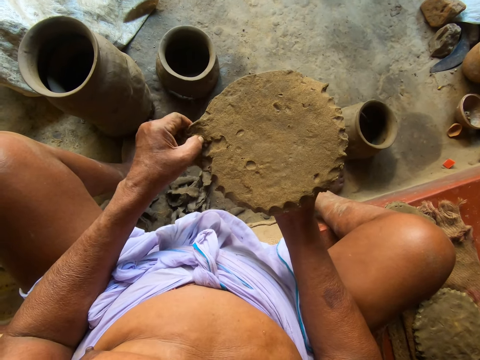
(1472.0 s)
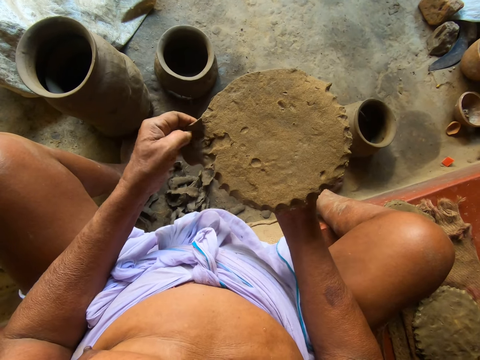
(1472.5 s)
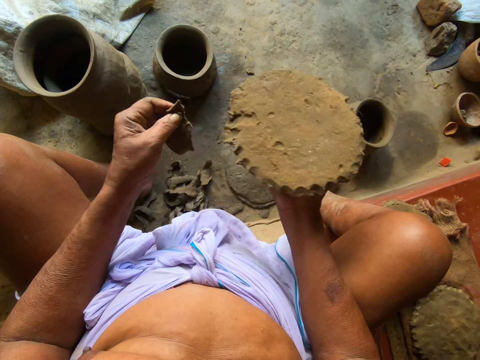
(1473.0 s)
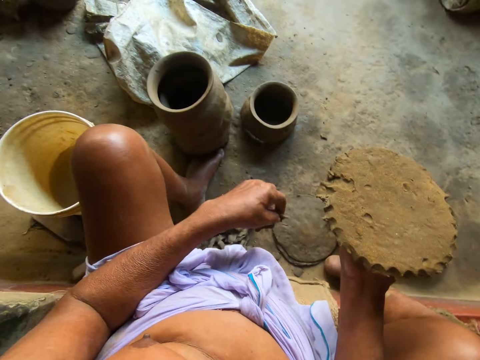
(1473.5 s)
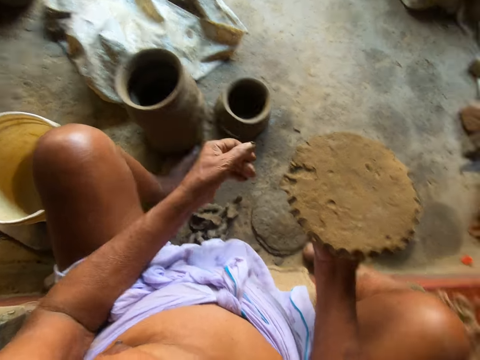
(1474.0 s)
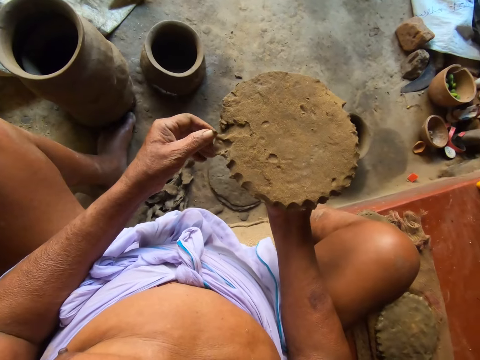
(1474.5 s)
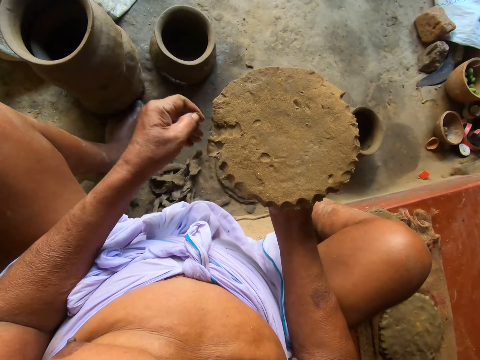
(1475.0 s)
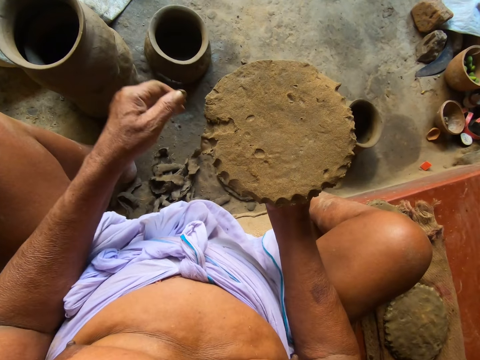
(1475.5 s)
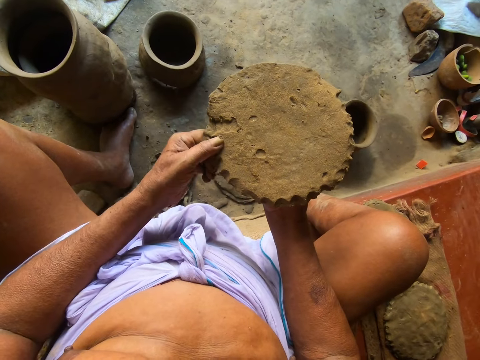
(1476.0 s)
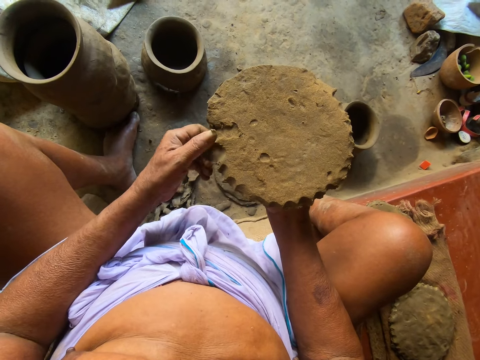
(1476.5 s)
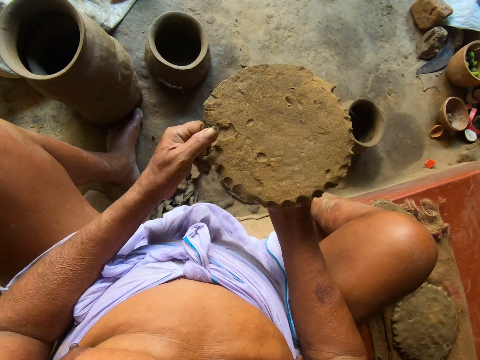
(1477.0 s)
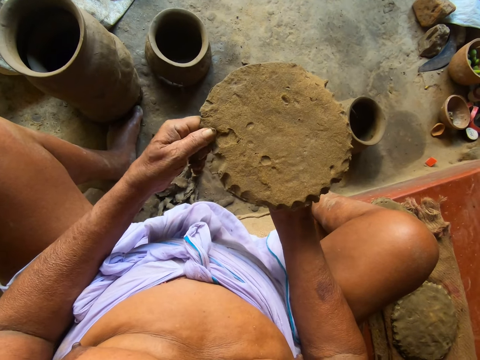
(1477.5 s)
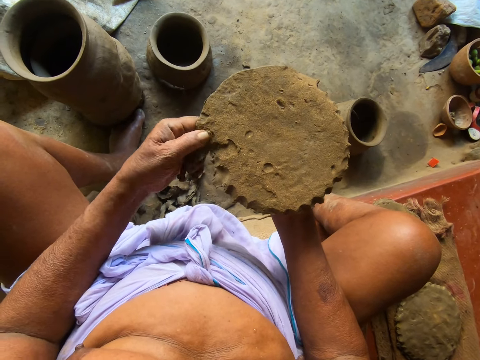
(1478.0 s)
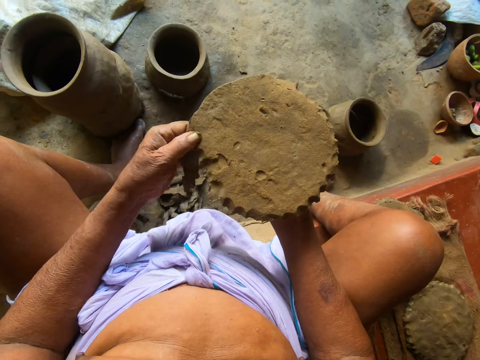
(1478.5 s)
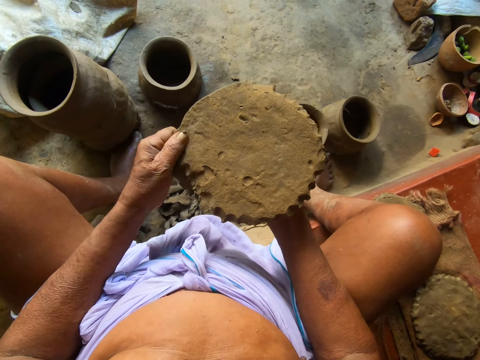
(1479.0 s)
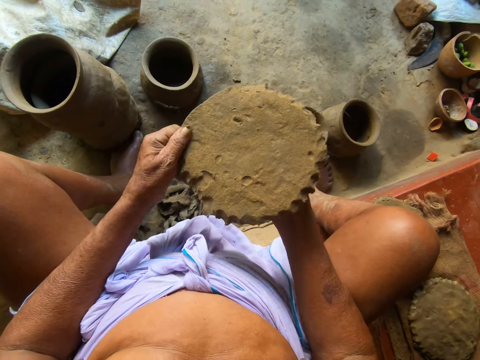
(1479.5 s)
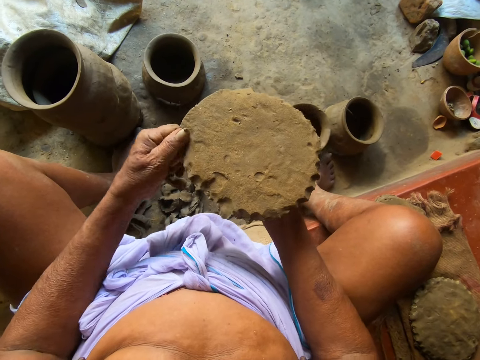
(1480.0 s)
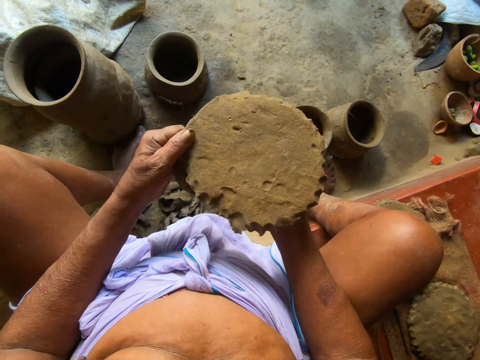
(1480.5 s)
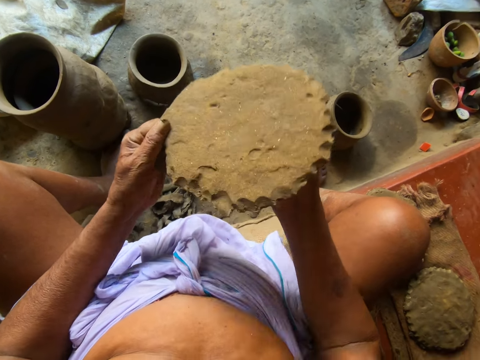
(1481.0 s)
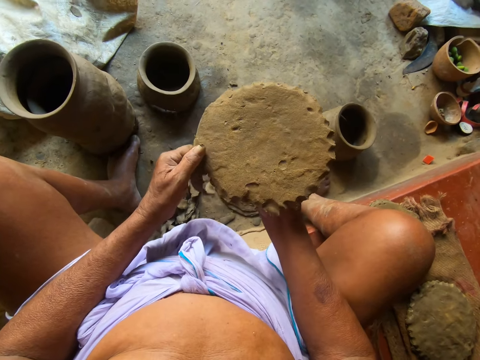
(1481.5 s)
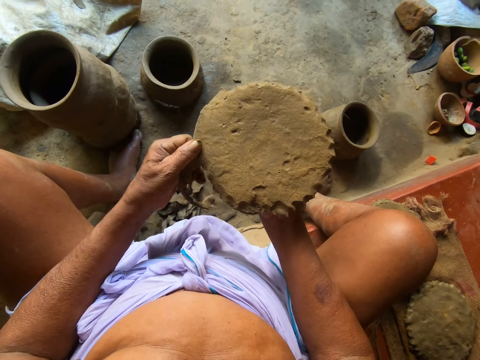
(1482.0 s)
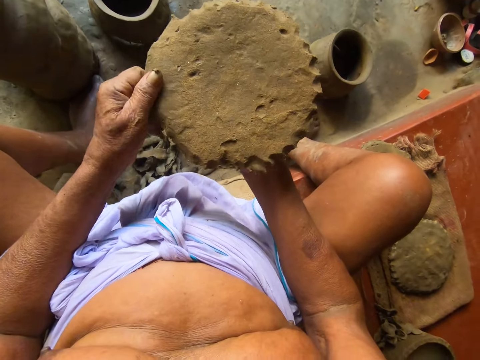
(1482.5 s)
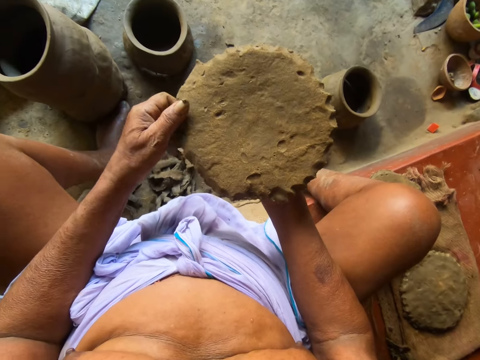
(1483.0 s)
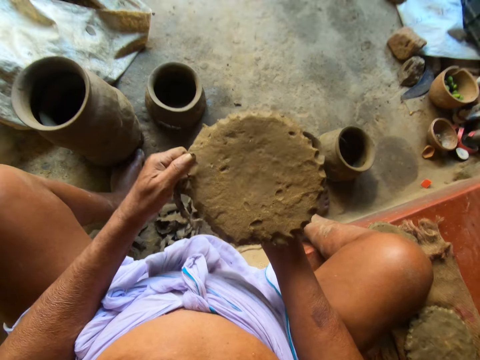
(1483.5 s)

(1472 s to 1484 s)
The camera wearer puts clay down. He pulls the clay and throws a clay particle. He dresses the clay pot foot in his right hand with his left hand. He cuts the clay.

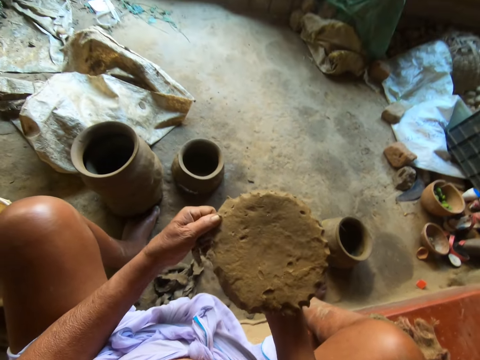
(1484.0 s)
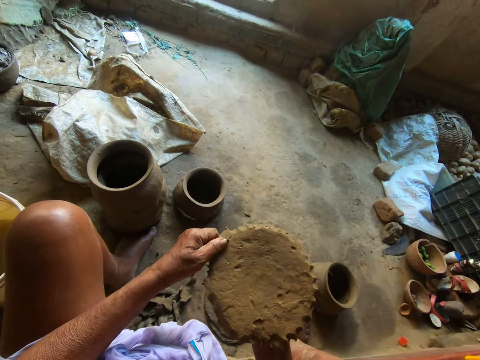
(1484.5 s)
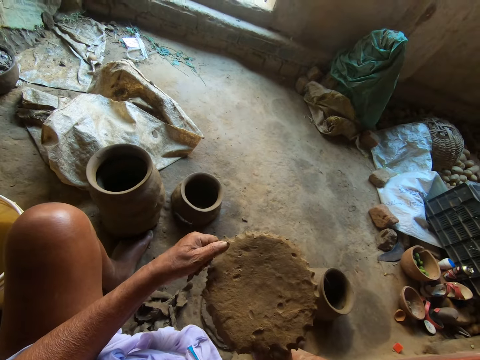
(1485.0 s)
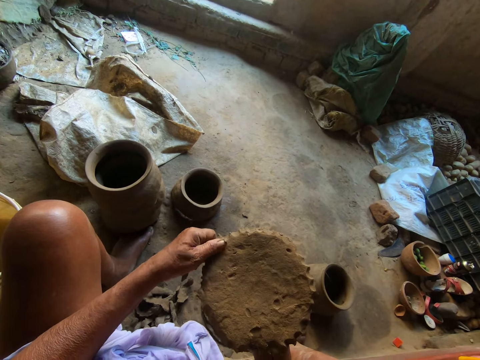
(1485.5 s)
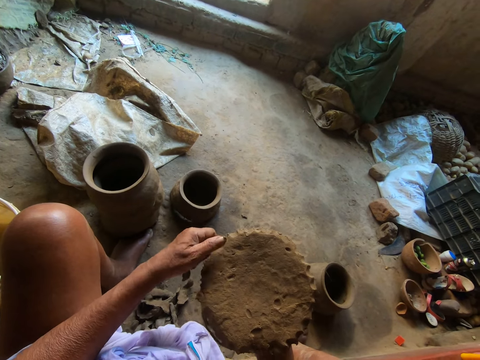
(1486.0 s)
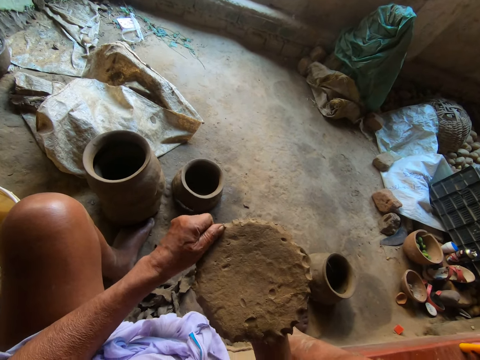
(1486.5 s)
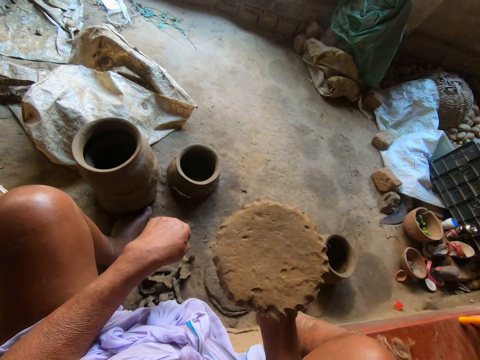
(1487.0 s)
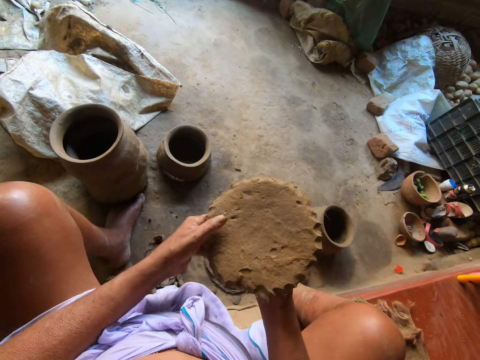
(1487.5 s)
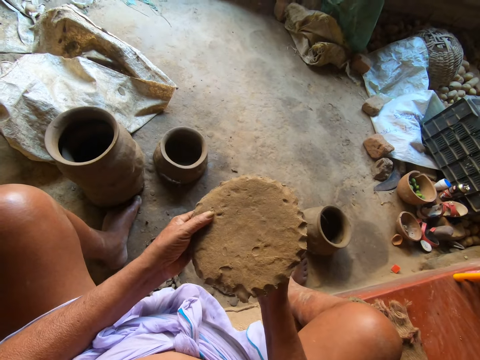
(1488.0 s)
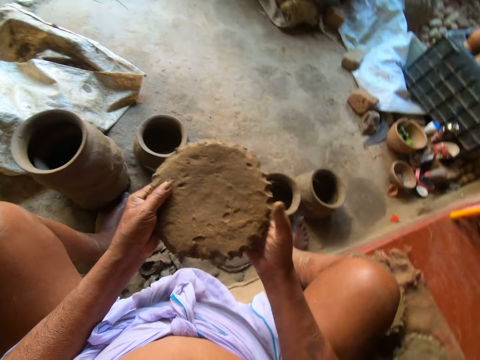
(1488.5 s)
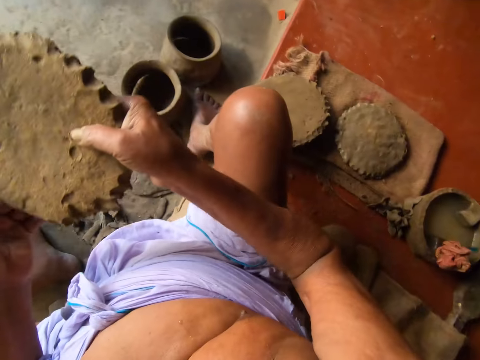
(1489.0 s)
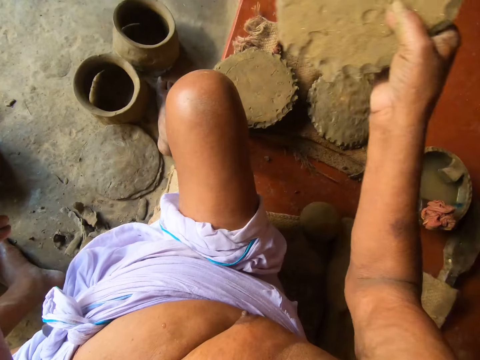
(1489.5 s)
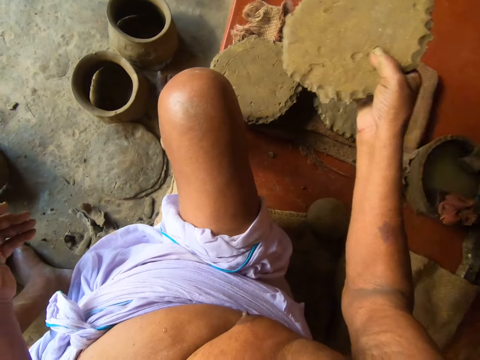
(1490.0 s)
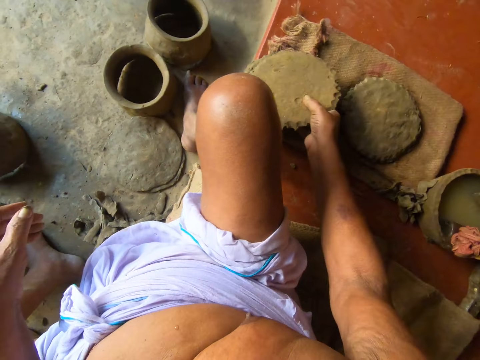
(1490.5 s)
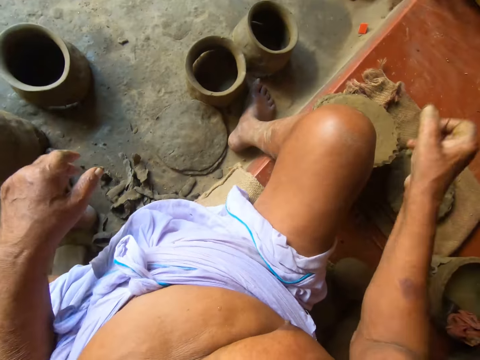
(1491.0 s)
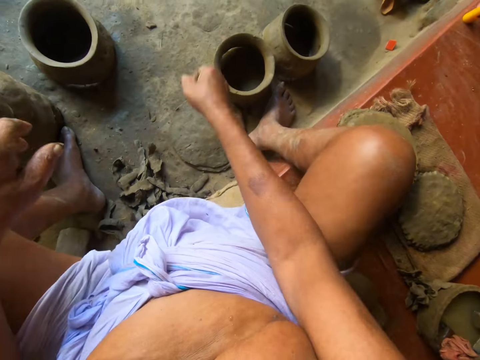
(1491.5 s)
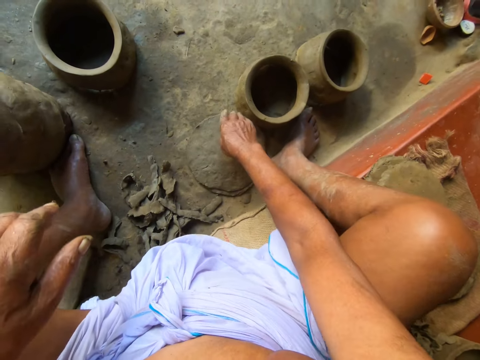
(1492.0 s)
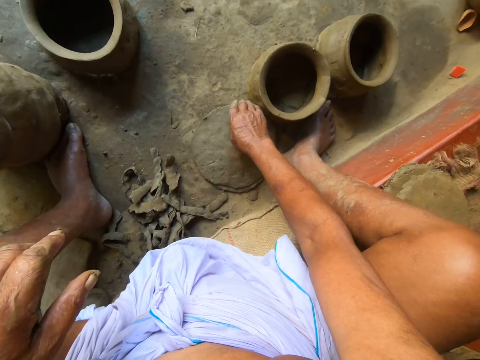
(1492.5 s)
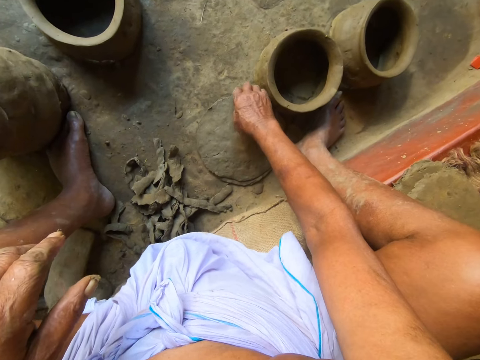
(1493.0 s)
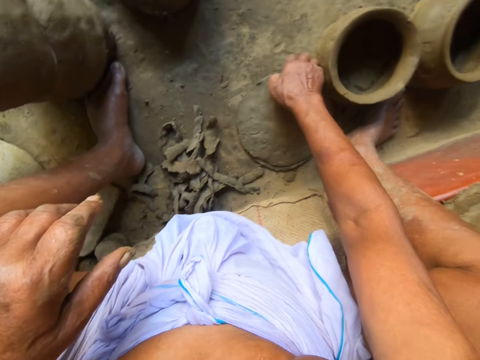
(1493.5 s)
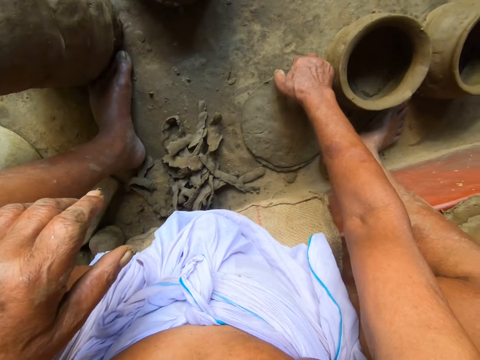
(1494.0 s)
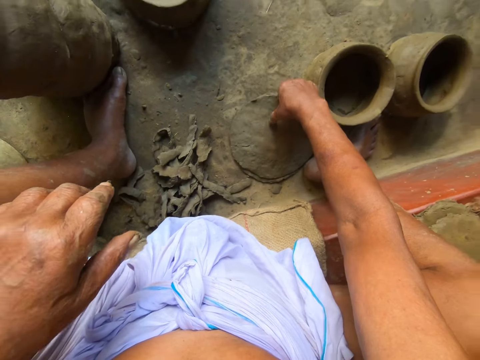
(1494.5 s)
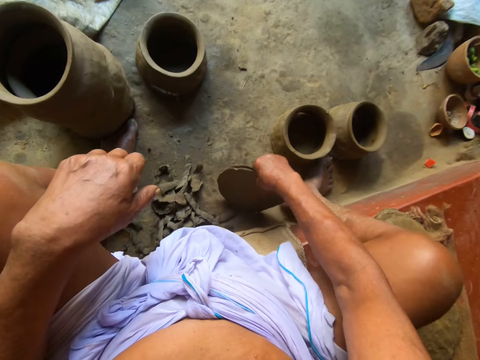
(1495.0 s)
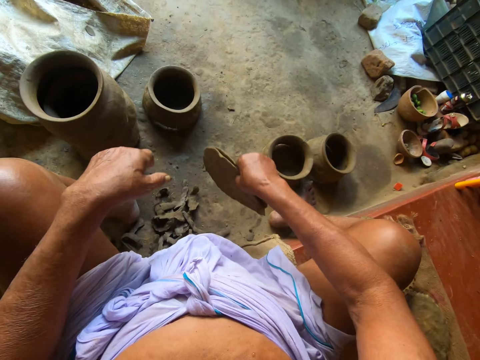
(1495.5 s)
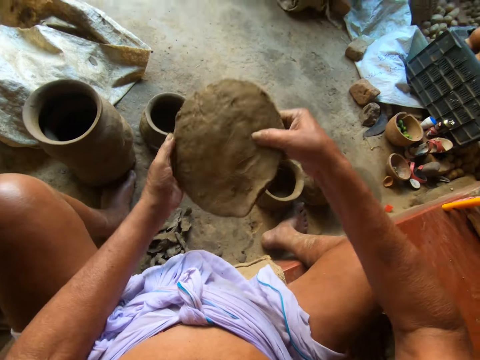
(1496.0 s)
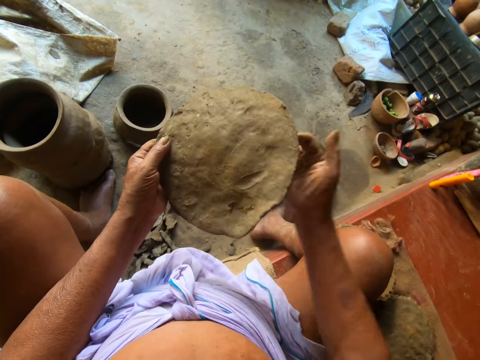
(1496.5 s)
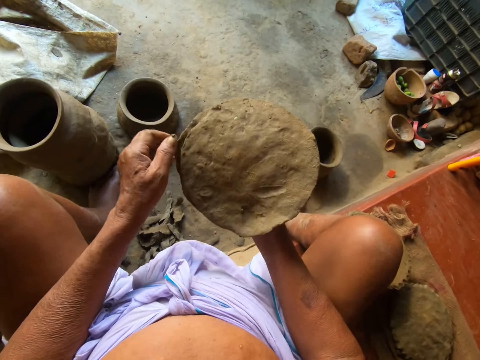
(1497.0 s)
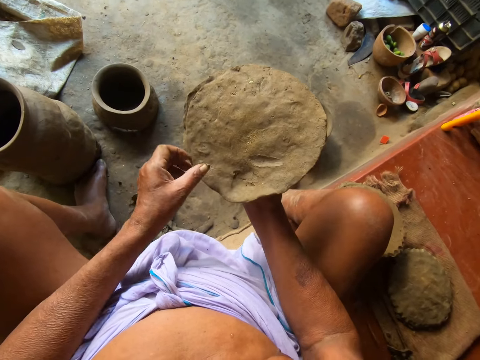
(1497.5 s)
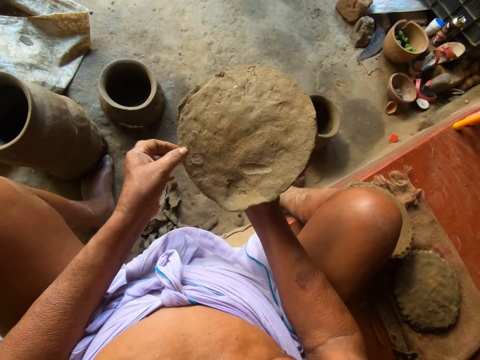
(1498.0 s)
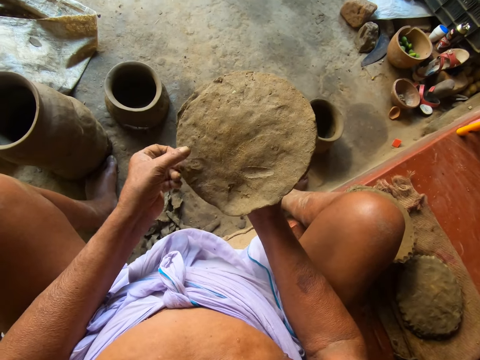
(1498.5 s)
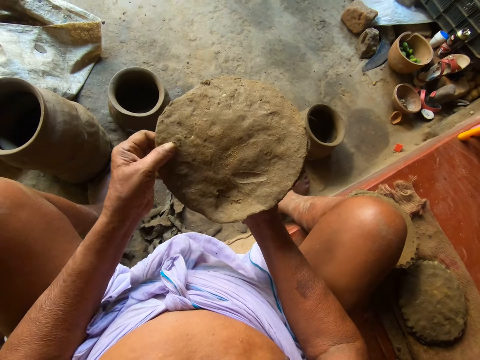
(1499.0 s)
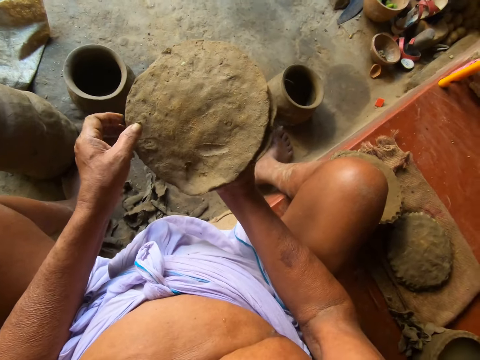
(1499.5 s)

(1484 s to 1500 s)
The camera wearer chops off a part of the clay pot foot in his right hand with his left hand. He throws clay. He puts the clay on his left hand, puts the clay on his right hand. He drops the clay pot foot in his right hand on the mat. He picks two clay pot feet on the floor with his right hand. He holds the clay pot foot with both hands. He puts the clay on his left hand, puts the clay on his right hand. He adjusts the clay pot foot in his right hand with his left hand.
